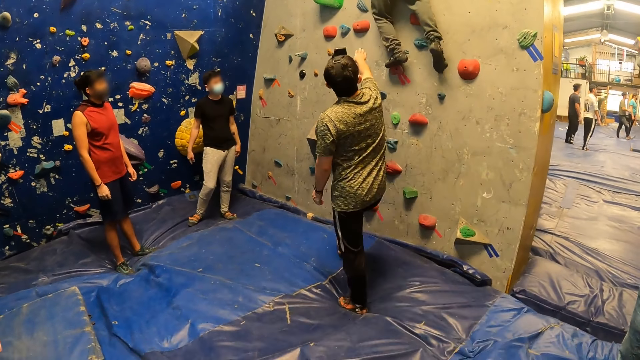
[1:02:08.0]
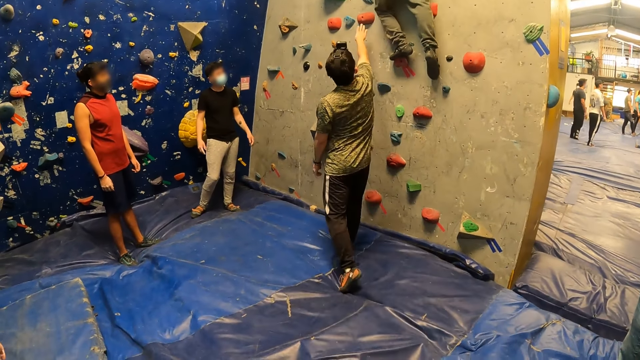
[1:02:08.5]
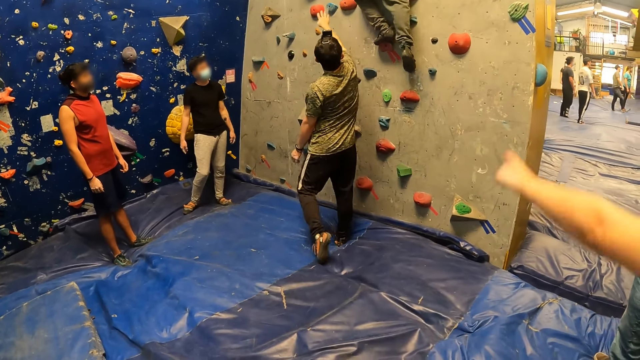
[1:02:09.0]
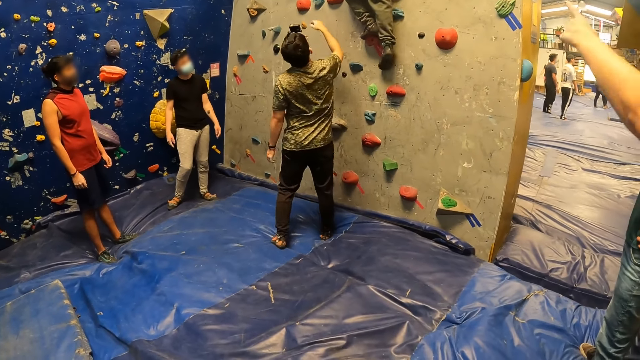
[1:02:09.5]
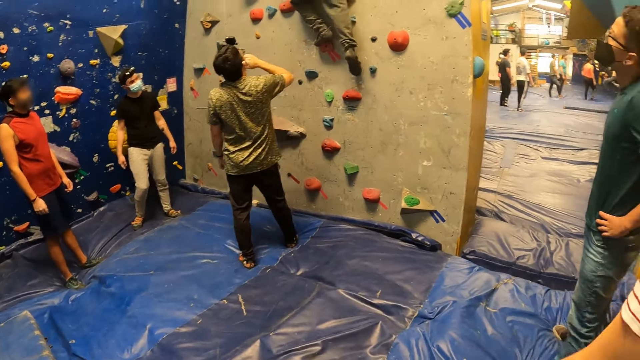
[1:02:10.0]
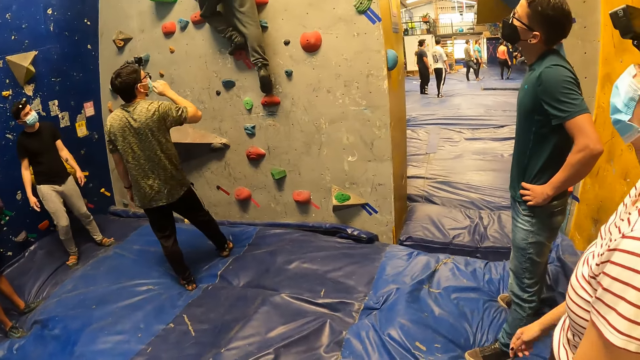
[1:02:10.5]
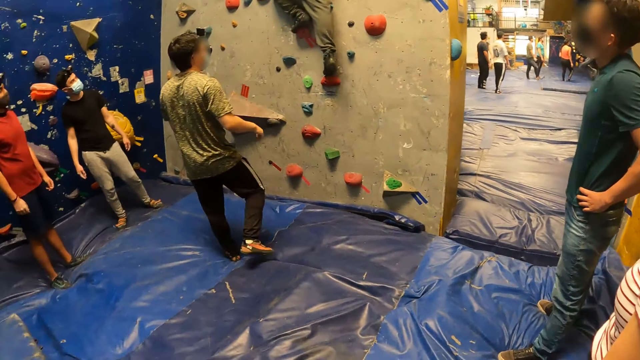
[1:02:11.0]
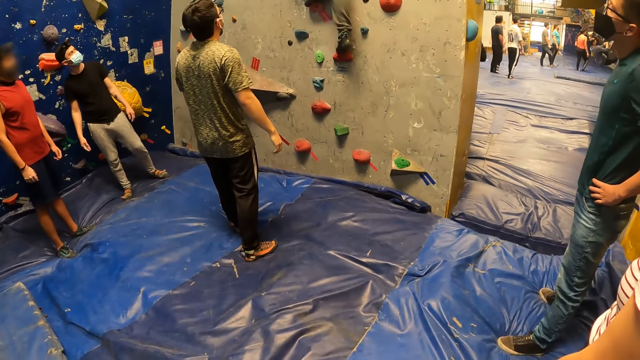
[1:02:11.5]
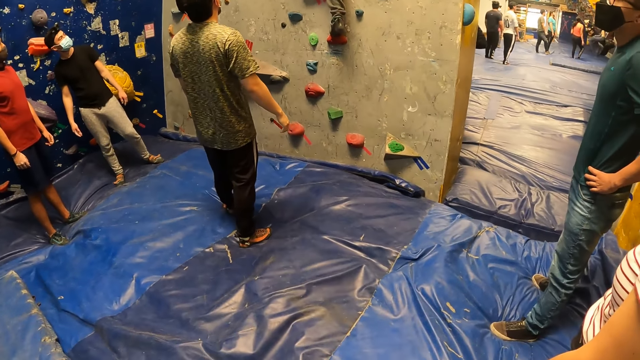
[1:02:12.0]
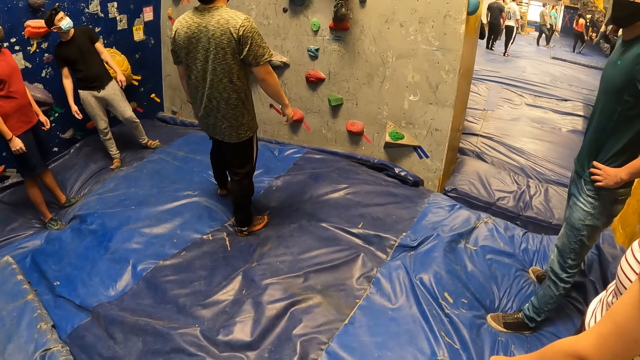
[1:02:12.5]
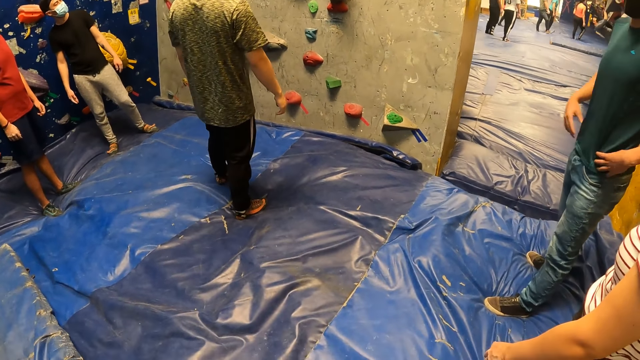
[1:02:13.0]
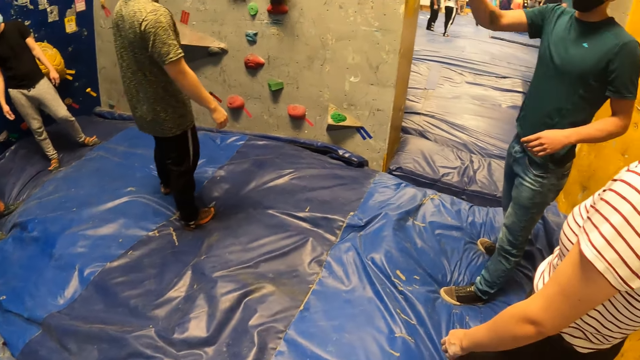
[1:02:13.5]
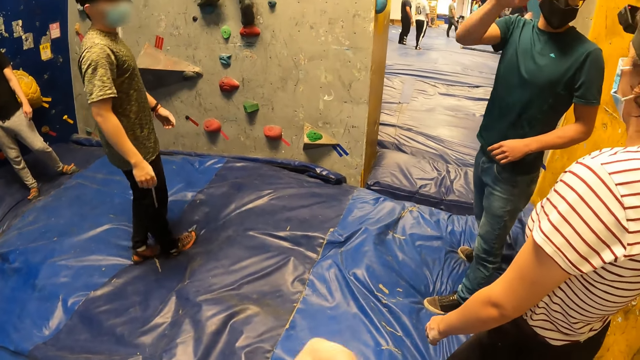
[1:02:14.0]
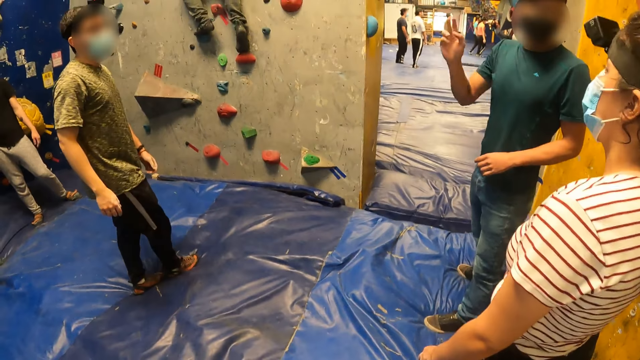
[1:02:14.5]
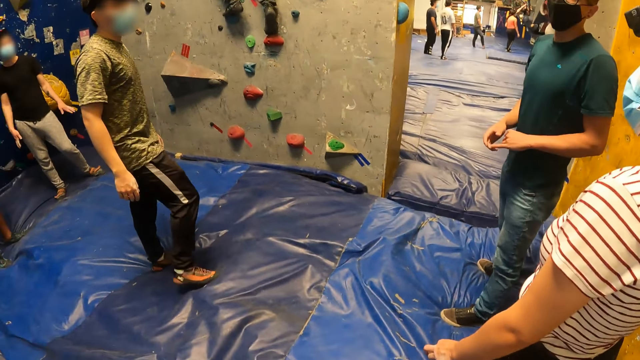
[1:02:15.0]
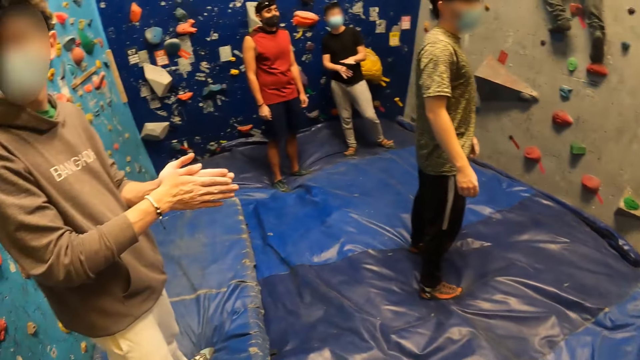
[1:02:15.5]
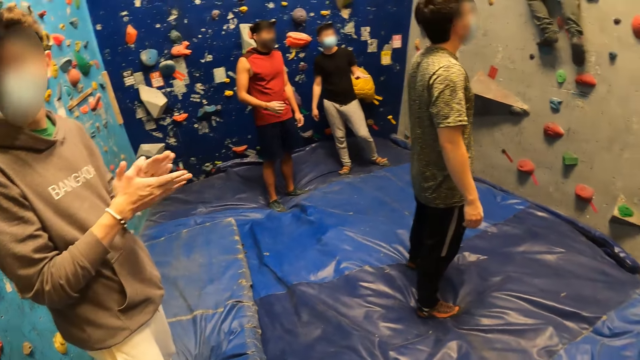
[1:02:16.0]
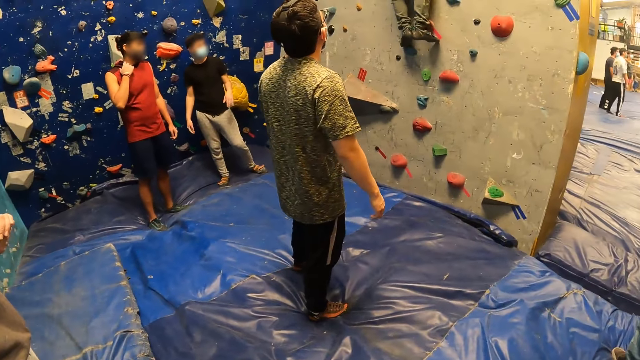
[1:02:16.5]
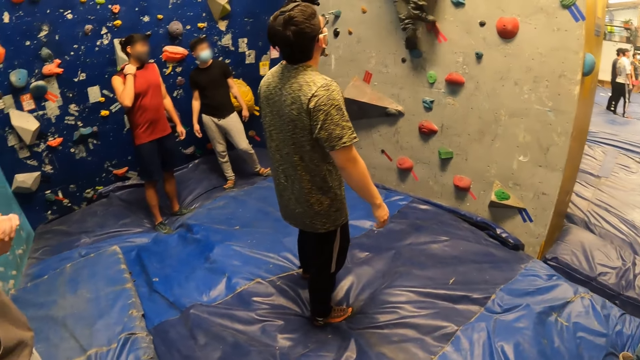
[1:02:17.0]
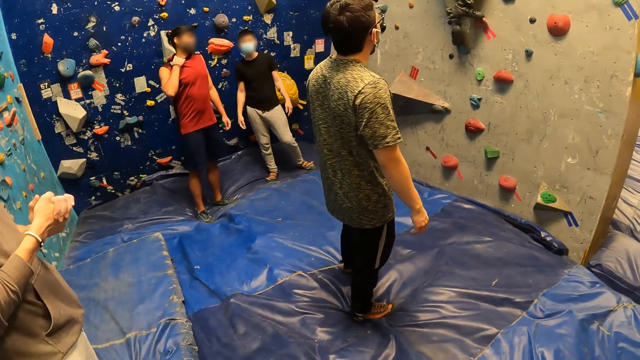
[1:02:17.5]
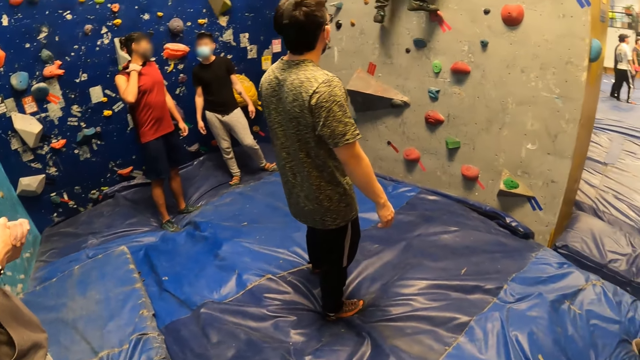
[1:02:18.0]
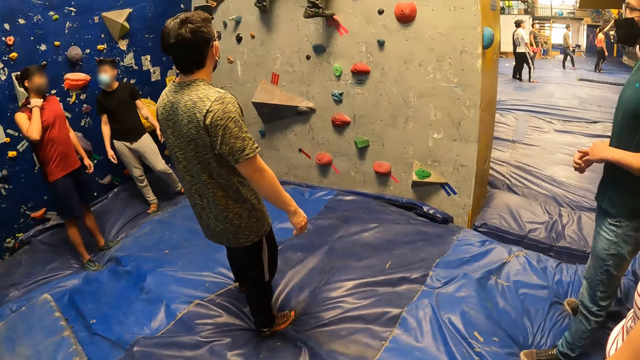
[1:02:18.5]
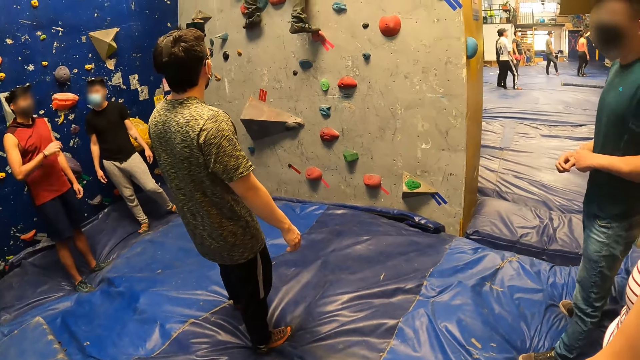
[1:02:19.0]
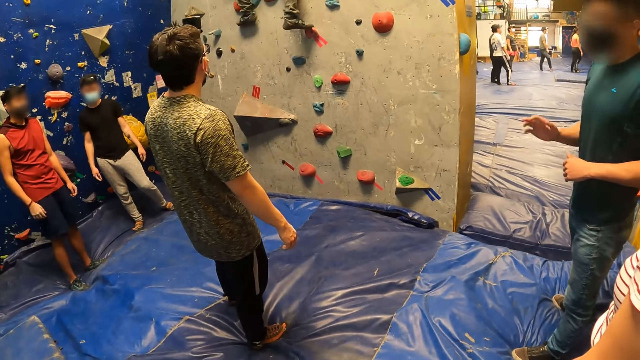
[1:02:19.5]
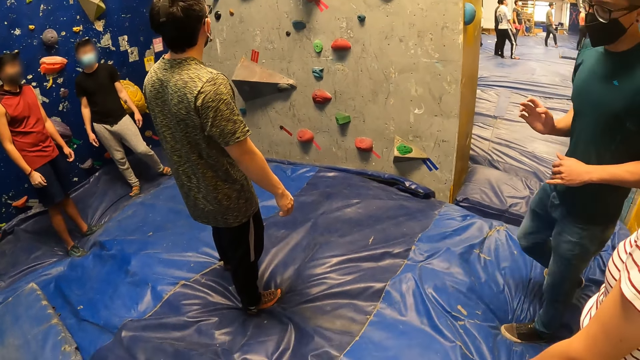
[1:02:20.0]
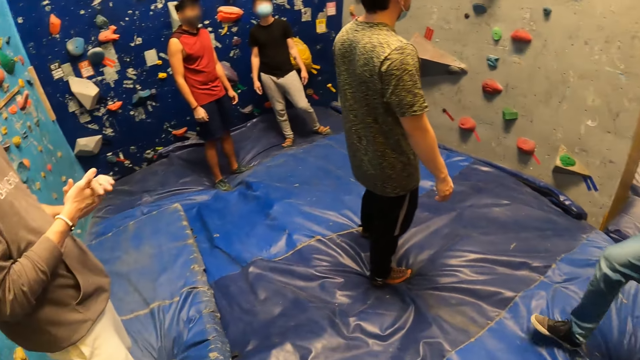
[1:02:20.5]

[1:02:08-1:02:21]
A person points at the wall. Another person interacts with a third person. The camera wearer looks round the room. A fourth person scratches the neck.

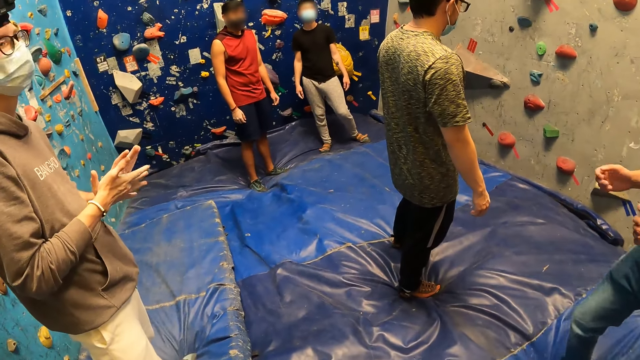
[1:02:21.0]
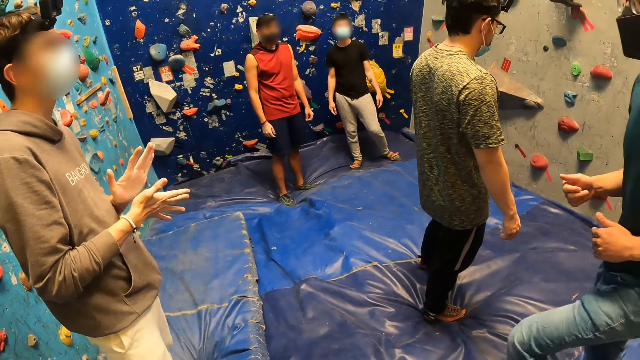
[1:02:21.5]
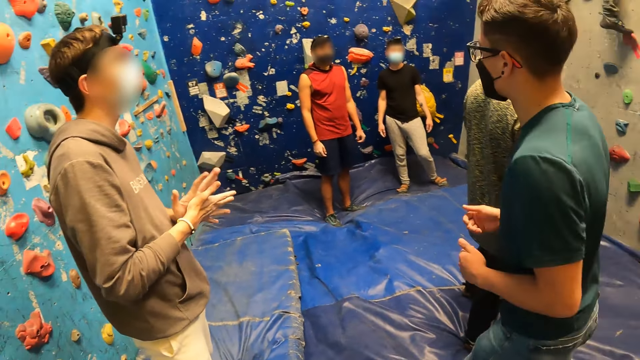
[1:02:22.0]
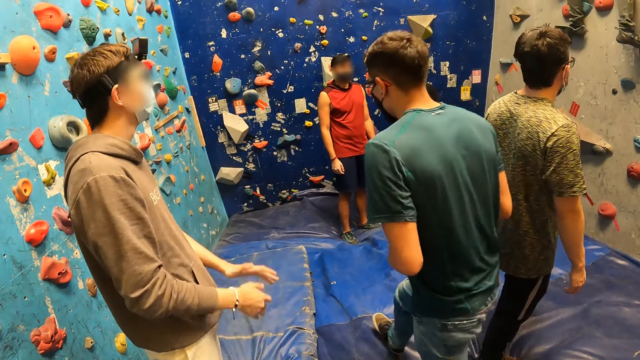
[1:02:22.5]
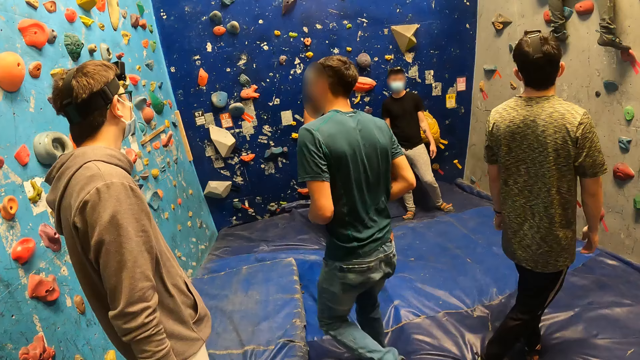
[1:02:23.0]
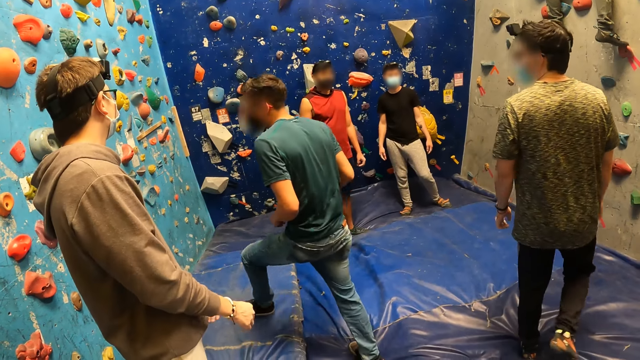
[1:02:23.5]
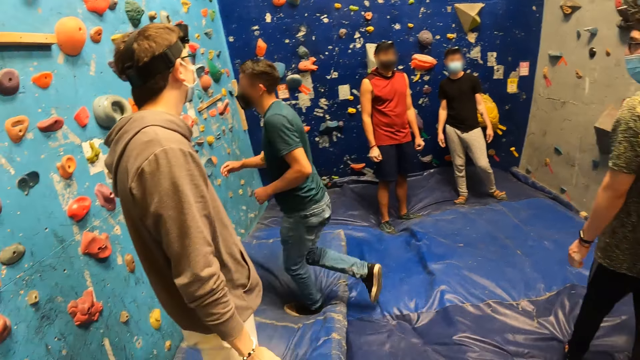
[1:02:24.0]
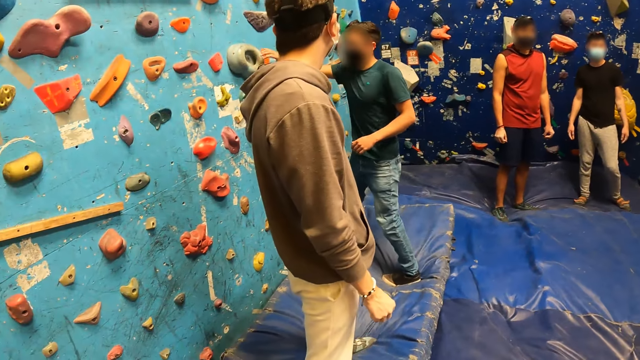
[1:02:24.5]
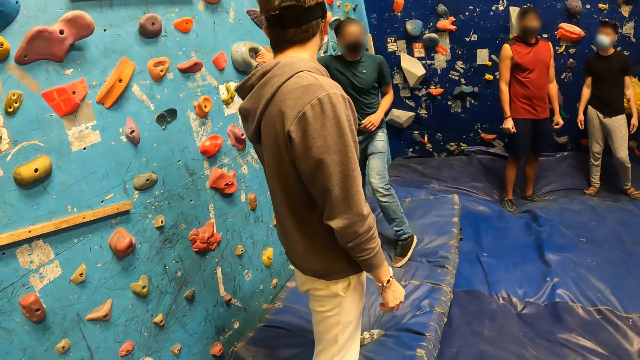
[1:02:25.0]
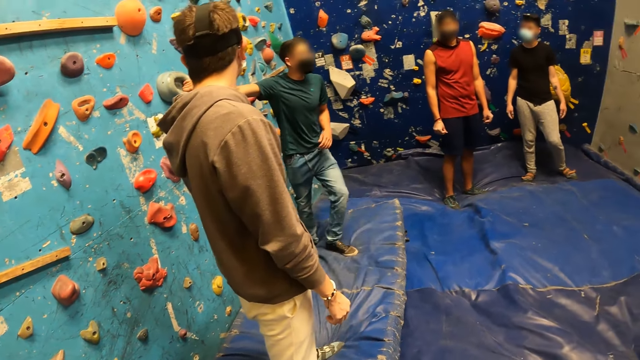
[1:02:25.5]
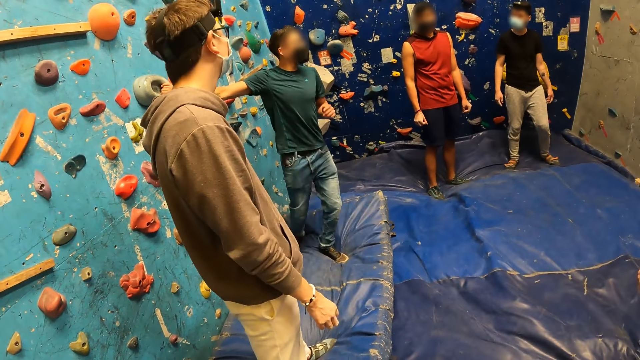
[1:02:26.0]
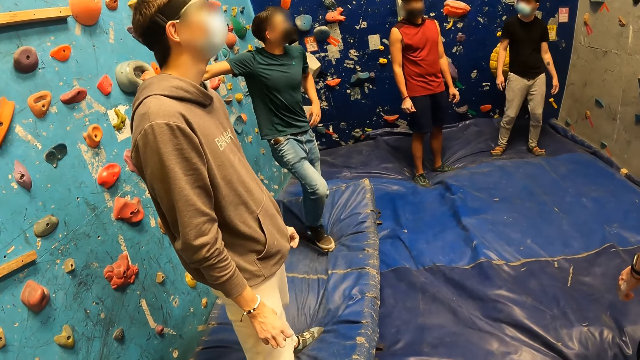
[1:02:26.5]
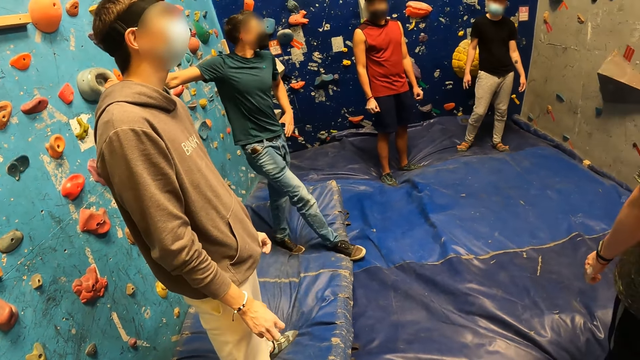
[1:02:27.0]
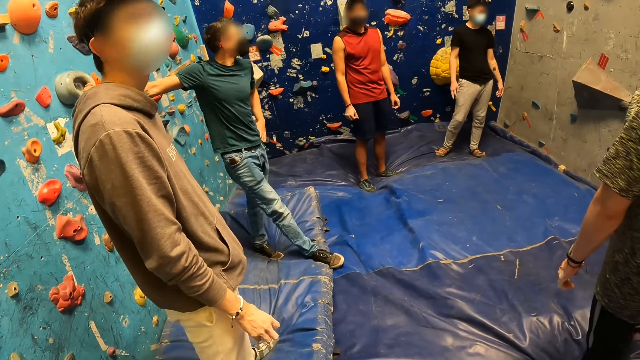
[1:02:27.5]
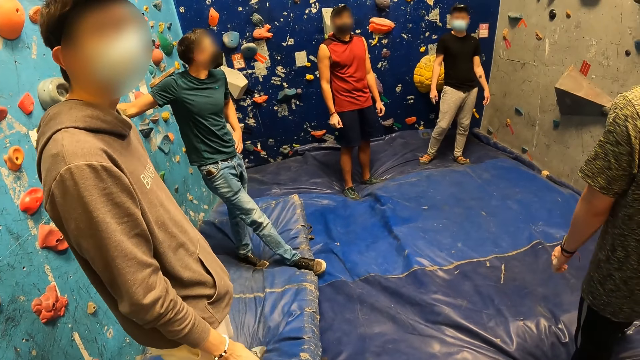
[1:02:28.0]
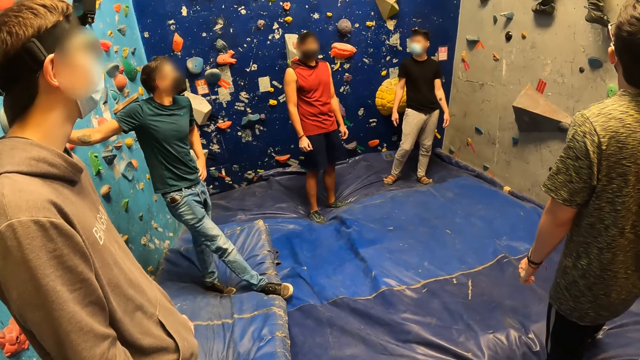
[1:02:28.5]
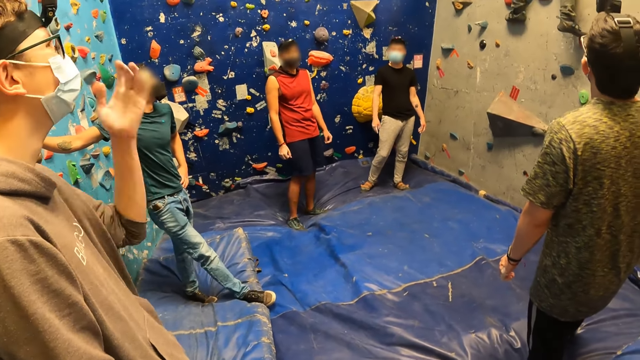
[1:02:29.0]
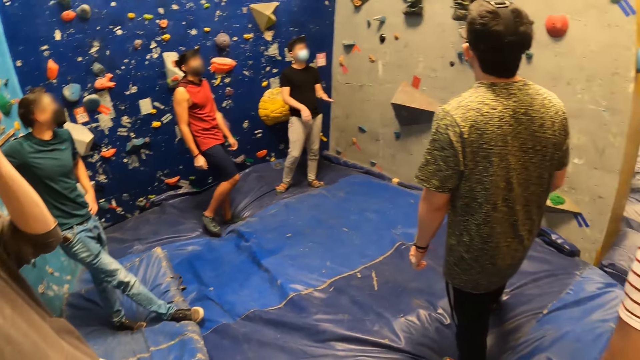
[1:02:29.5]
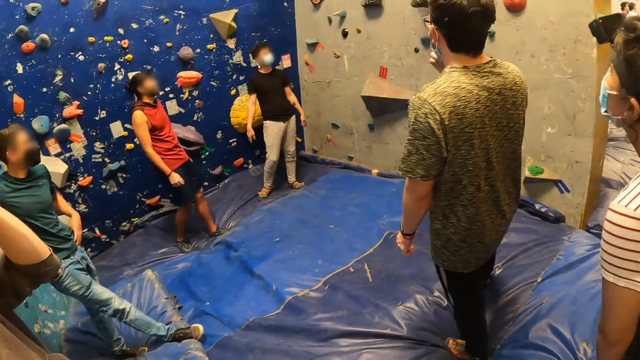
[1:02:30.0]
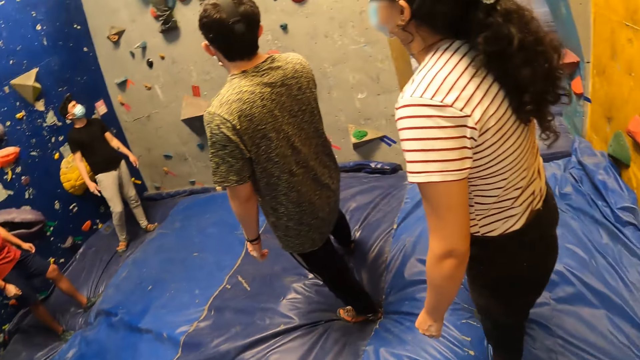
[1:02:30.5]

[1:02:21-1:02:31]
A person walks in the room. The person touches the grip. Another person holds the glasses.
